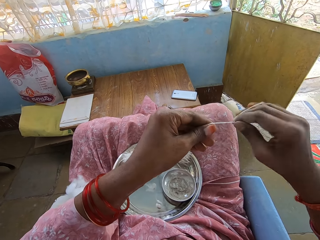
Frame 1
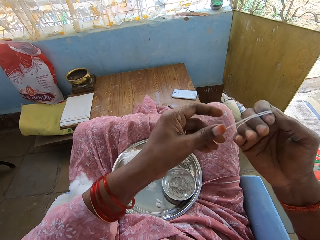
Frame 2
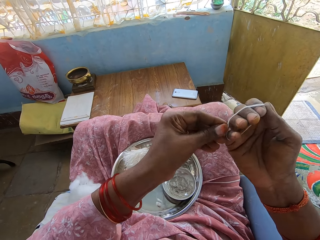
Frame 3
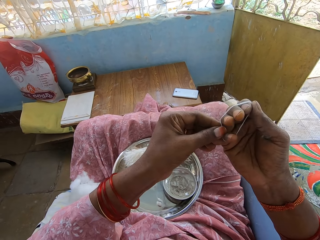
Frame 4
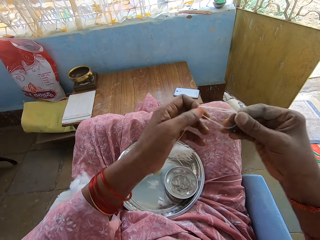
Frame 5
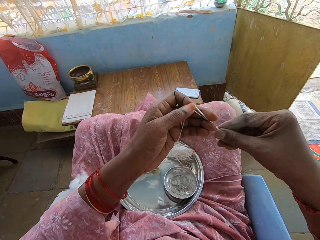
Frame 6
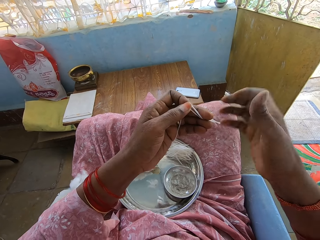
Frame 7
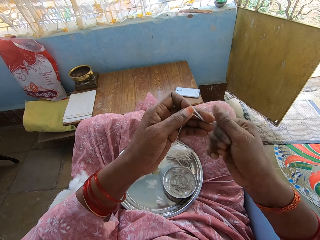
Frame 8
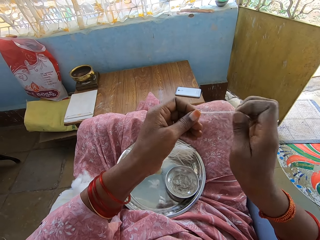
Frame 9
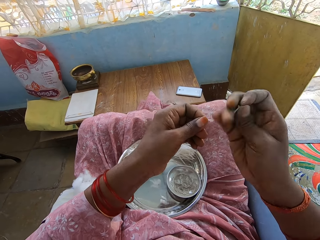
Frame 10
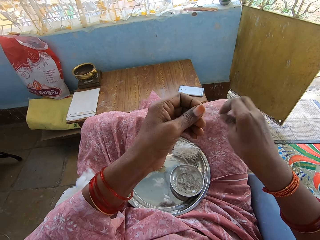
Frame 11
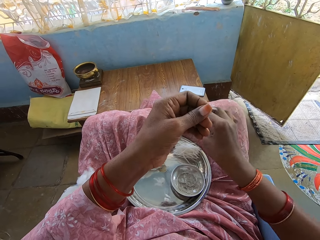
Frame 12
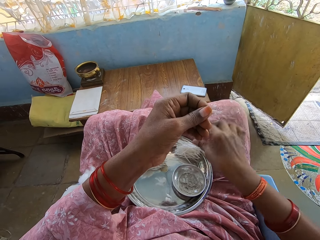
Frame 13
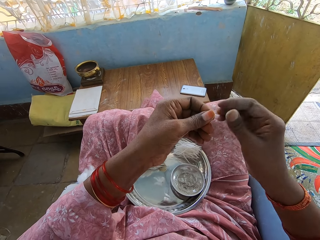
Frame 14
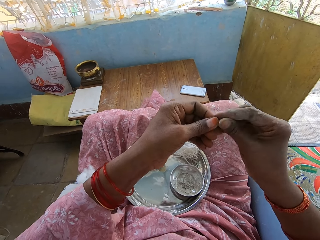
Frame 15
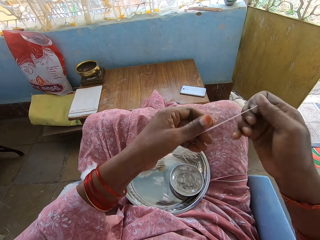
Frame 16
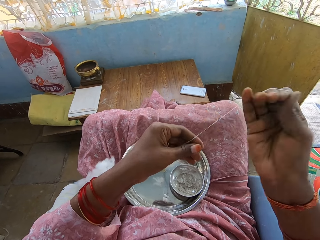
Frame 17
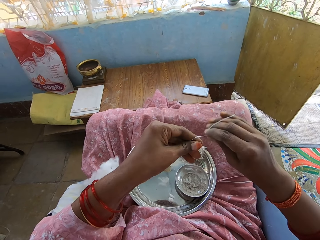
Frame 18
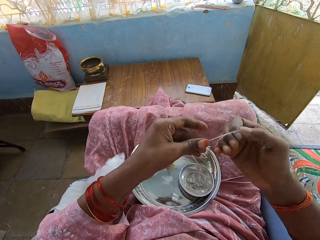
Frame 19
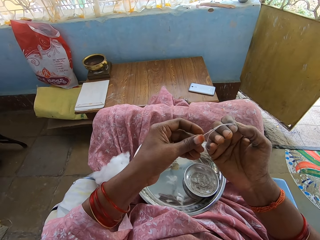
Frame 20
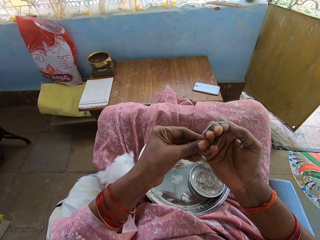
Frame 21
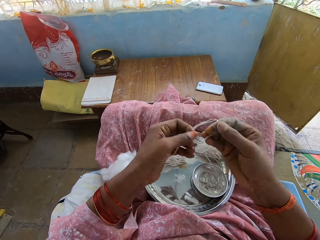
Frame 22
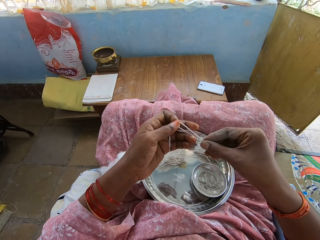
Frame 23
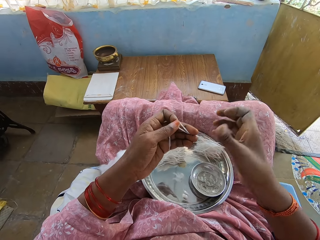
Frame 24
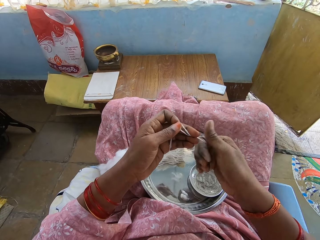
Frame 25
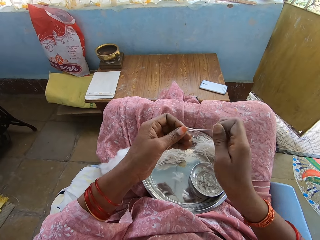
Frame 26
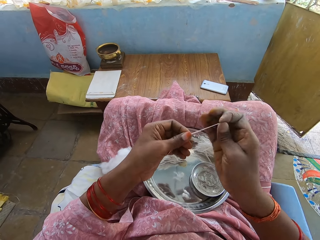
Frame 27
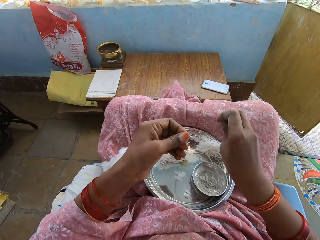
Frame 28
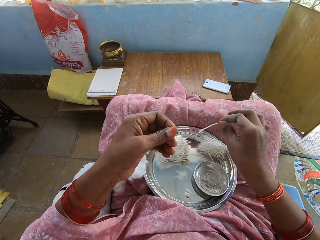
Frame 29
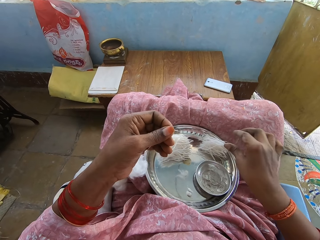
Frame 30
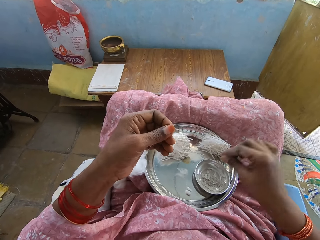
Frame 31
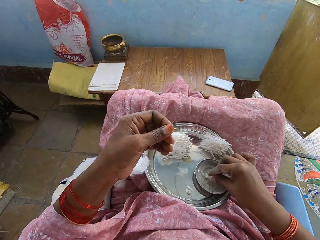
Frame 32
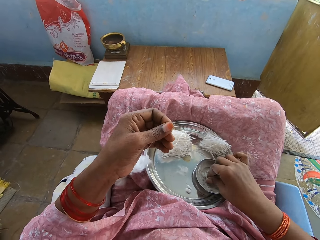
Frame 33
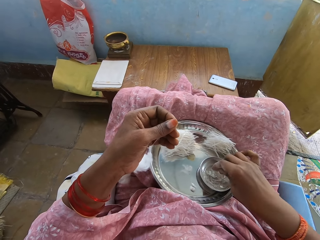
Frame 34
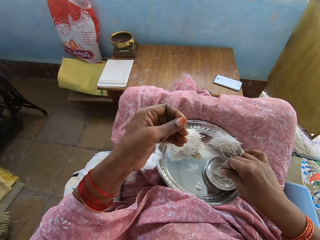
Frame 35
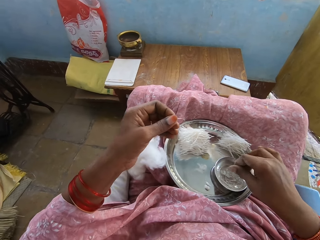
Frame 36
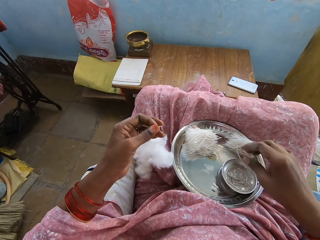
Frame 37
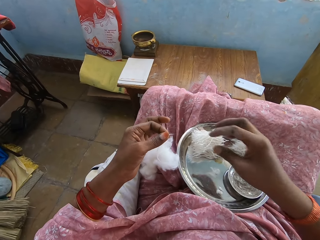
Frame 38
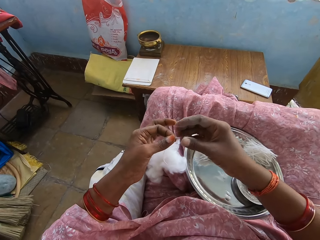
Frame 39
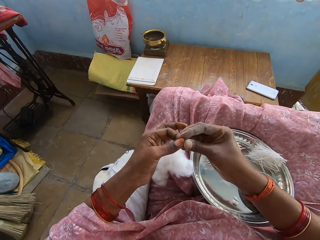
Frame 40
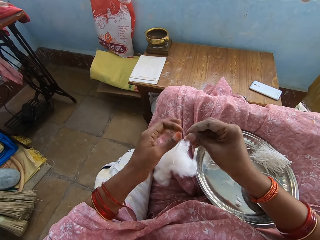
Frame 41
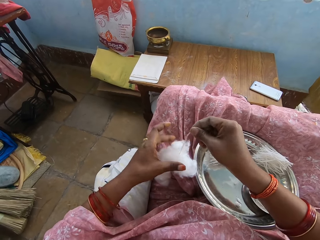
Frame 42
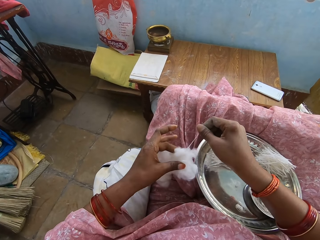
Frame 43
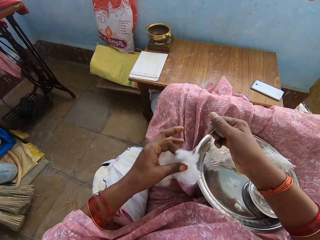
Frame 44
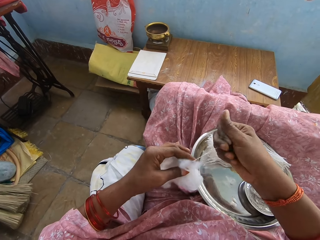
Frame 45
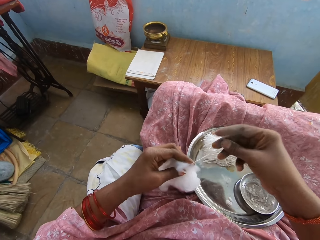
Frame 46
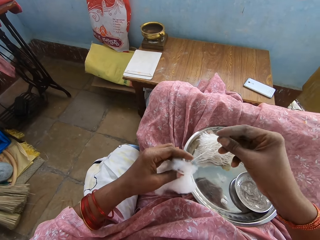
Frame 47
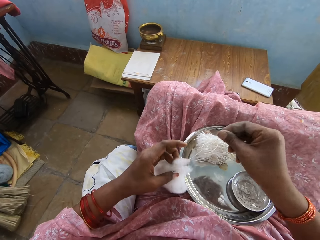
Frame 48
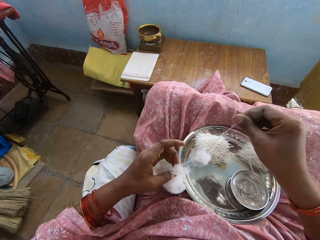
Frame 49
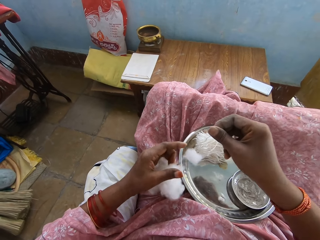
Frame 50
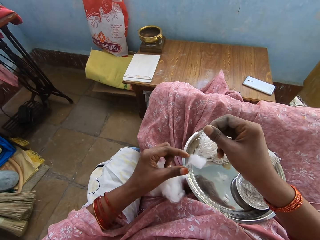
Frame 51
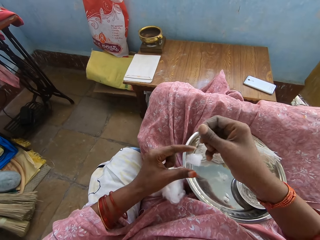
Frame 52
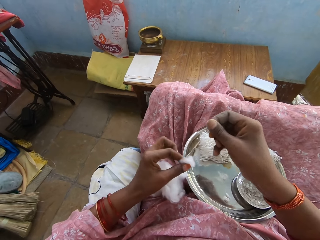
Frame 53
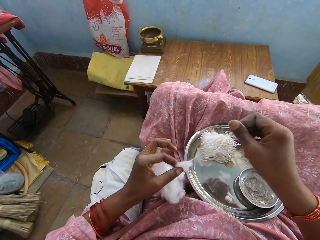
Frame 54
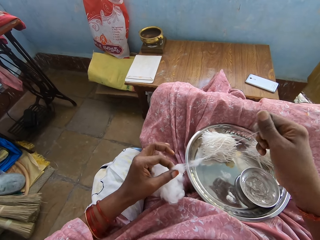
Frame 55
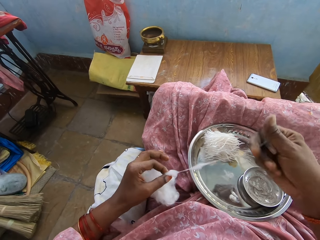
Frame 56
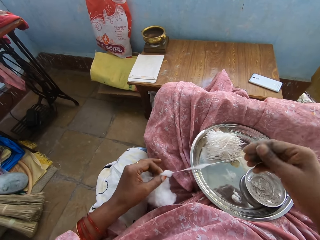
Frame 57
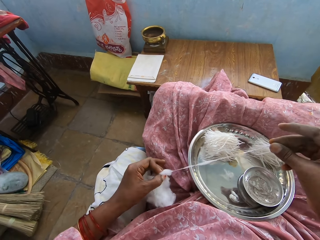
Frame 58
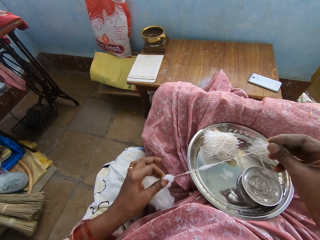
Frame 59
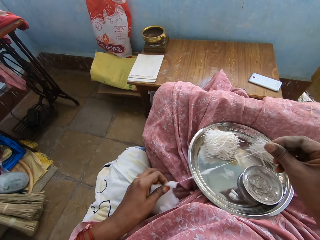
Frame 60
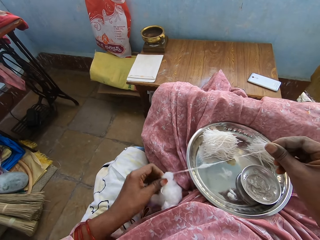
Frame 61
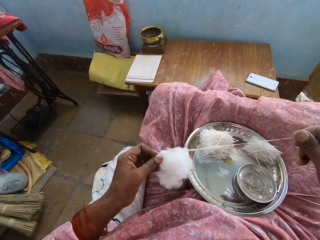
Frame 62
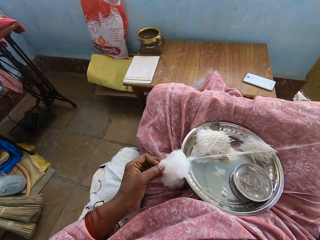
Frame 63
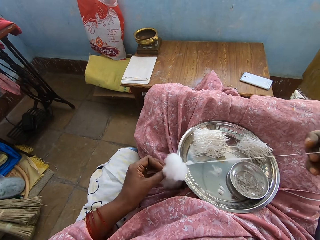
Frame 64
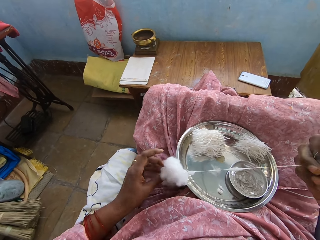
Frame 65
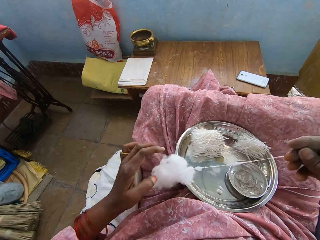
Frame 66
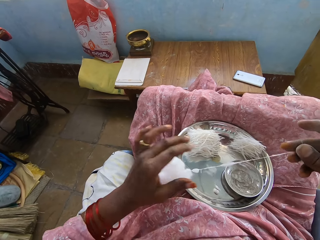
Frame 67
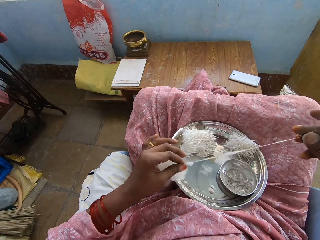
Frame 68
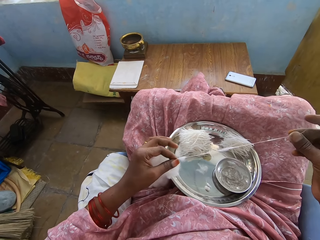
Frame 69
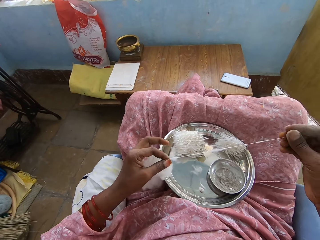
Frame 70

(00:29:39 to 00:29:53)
The camera wearer rolls the thread on the hand. They adjust the thread. They twist the thread. They cut the thread. They drop the thread on the plate. They pull the thread. They adjust the thread. They roll the thread on the hand. They twist the thread. They cut the thread. They put the thread on the tray. They touch something. They remove the thread from the cotton wool.

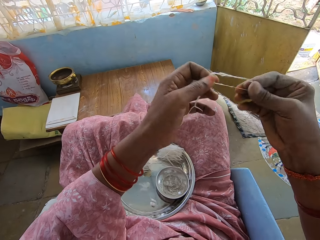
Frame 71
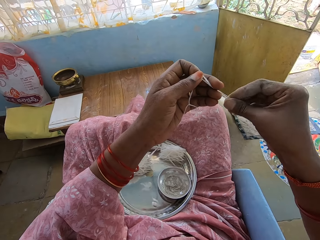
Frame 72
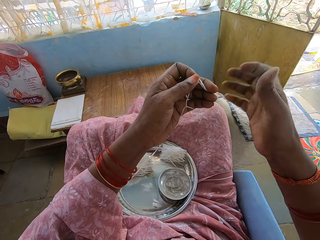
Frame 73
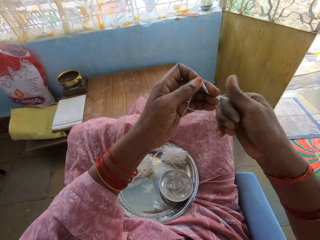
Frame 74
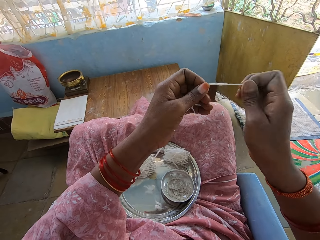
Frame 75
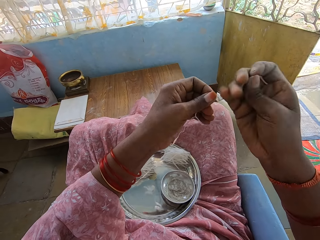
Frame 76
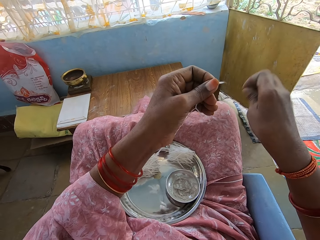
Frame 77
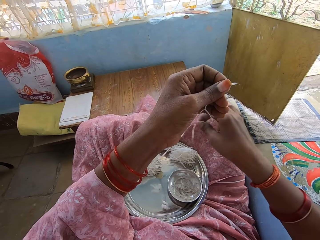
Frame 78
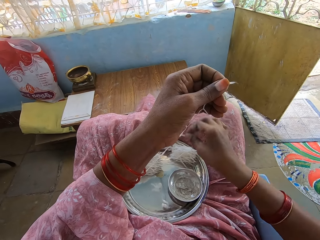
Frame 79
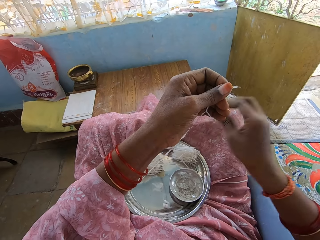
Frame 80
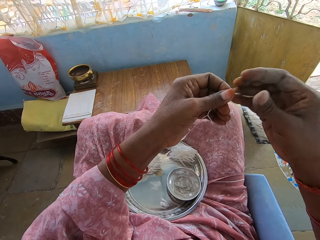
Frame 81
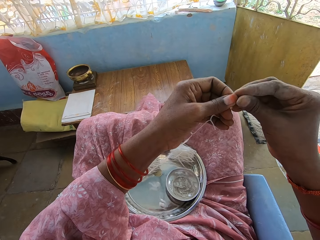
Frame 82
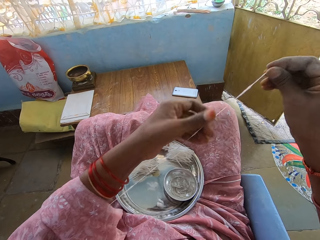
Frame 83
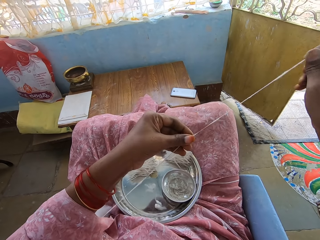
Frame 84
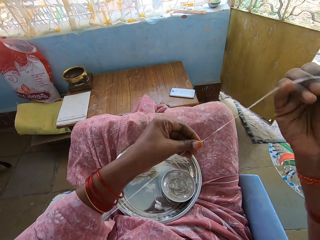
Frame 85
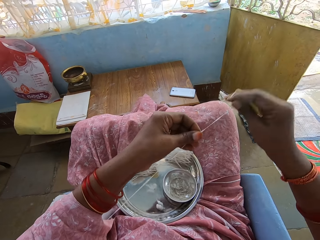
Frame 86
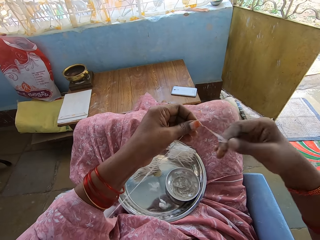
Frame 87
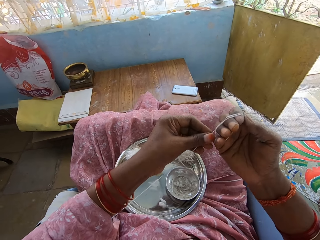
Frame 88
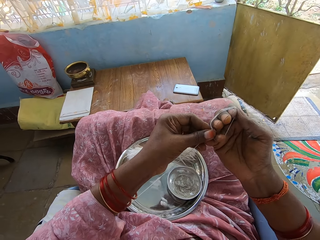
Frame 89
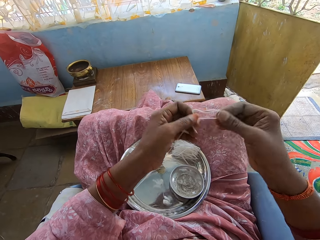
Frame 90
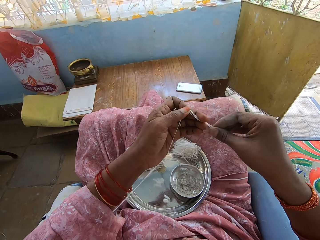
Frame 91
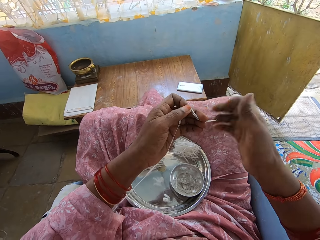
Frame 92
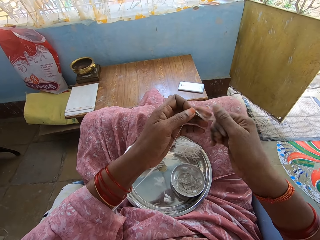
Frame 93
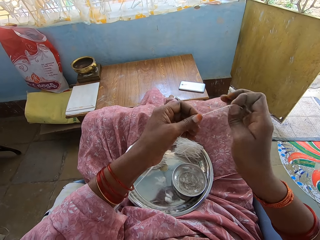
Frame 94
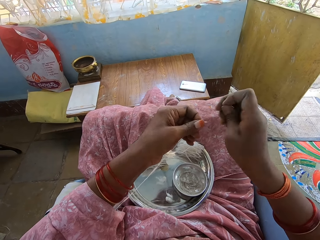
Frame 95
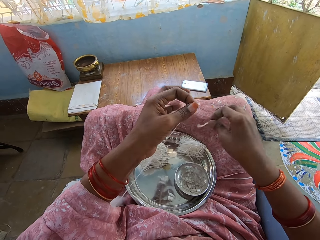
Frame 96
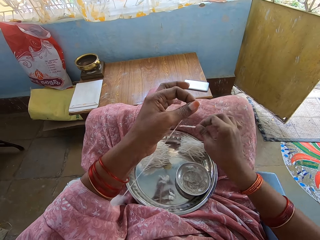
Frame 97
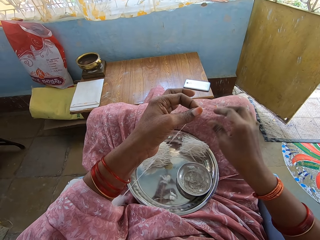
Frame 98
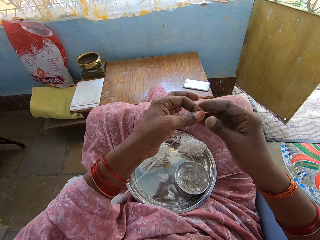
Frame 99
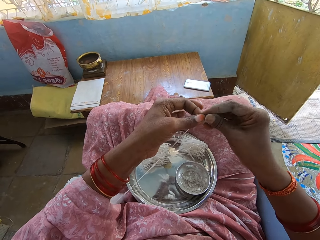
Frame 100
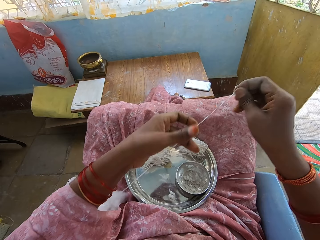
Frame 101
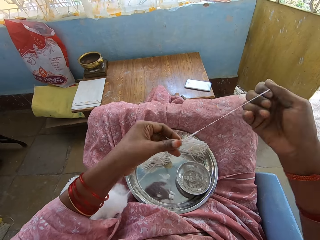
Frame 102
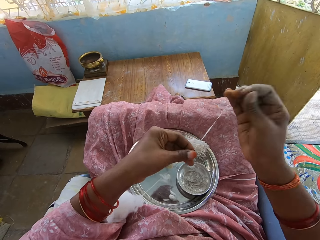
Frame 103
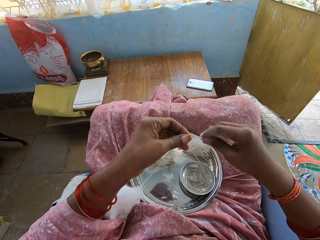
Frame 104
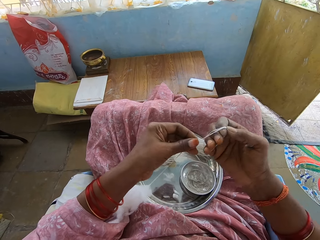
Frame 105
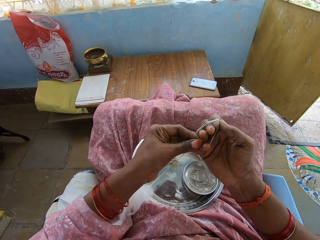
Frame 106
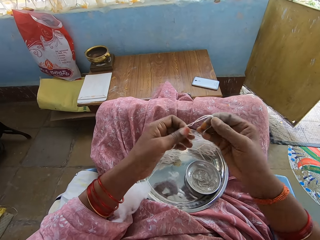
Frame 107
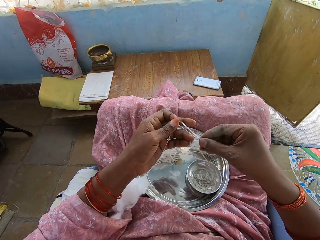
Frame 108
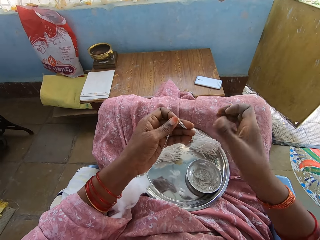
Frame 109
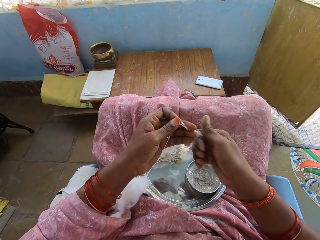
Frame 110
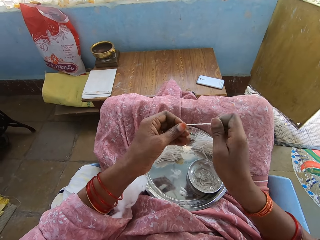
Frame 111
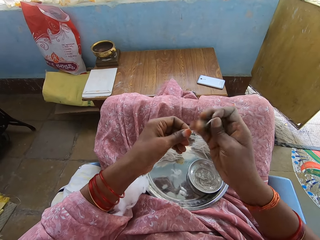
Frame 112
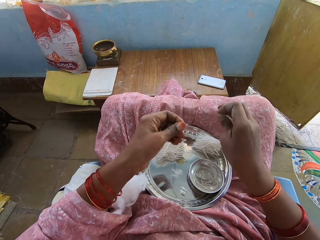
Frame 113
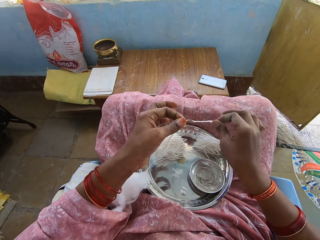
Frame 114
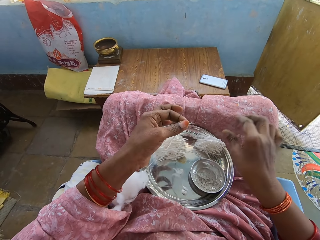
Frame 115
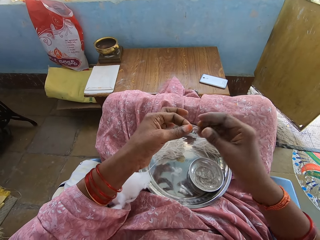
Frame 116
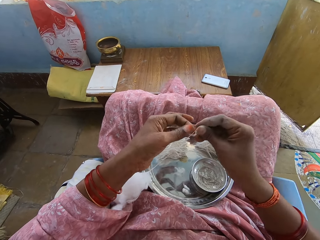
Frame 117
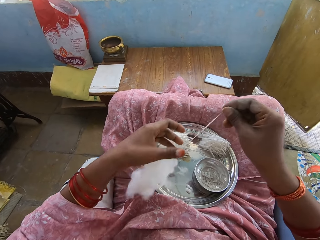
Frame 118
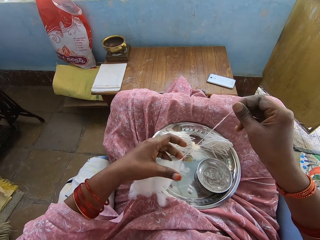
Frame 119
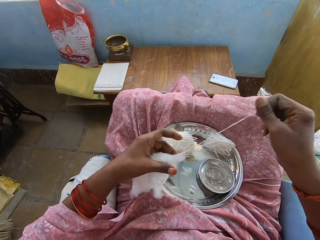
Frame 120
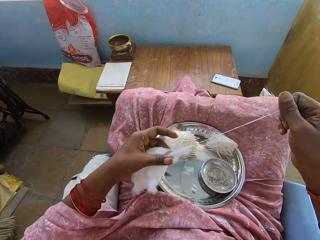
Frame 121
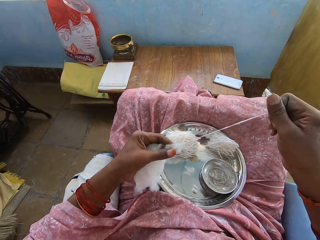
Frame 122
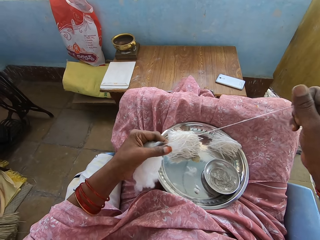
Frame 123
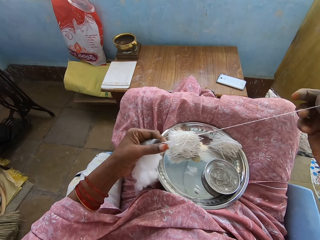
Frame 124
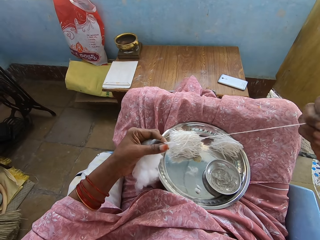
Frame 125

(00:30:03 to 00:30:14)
The camera wearer adjusts the thread. They twist the thread. They cut the thread. They drop the thread on the plate. They pull the thread. They adjust the thread. They roll the thread on the hand. They twist the thread. They cut the thread. They drop the thread on the plate. They roll the thread on the hand. They adjust the thread. They twist the thread. They cut the thread. They drop the thread on the plate. They pull the thread. They remove the thread from the cotton wool.
